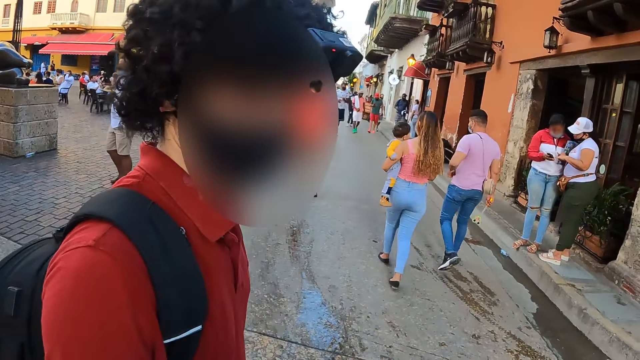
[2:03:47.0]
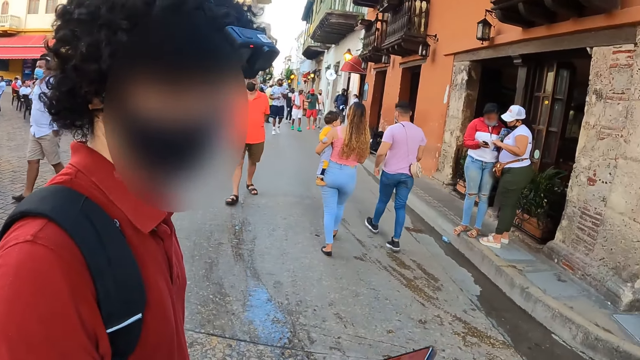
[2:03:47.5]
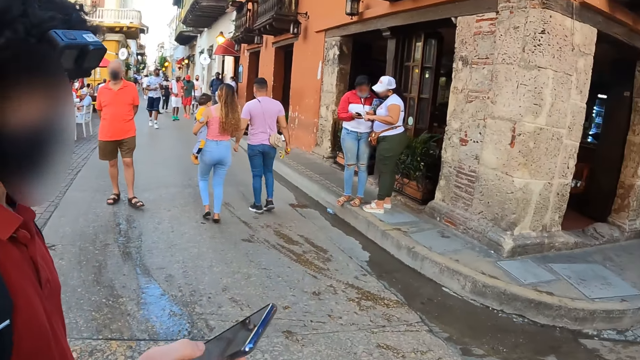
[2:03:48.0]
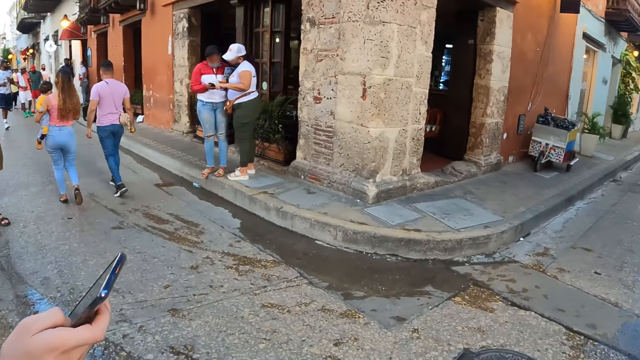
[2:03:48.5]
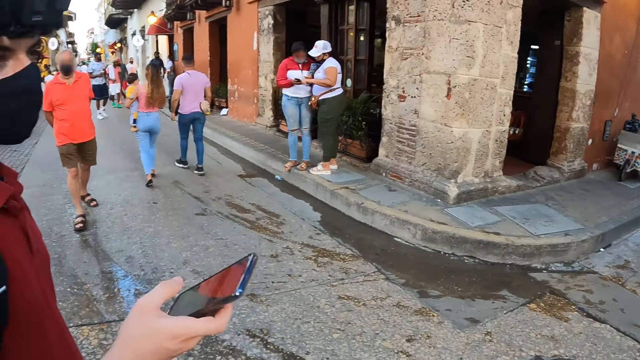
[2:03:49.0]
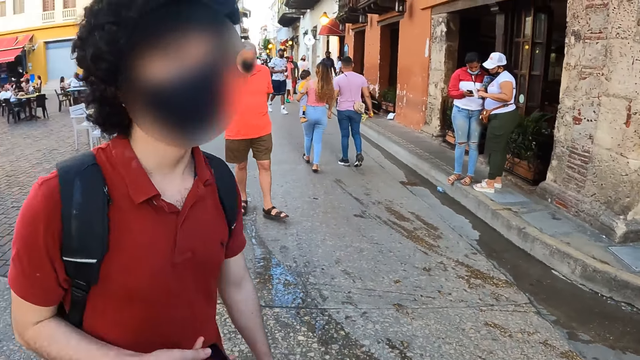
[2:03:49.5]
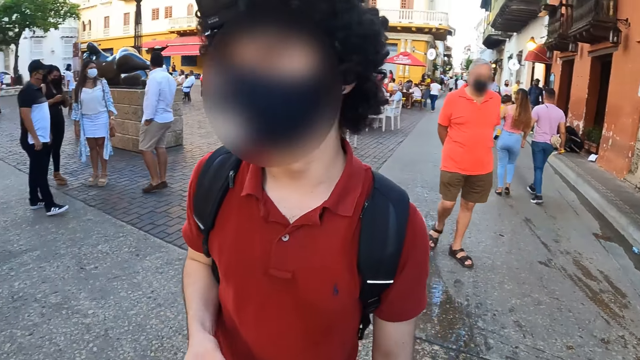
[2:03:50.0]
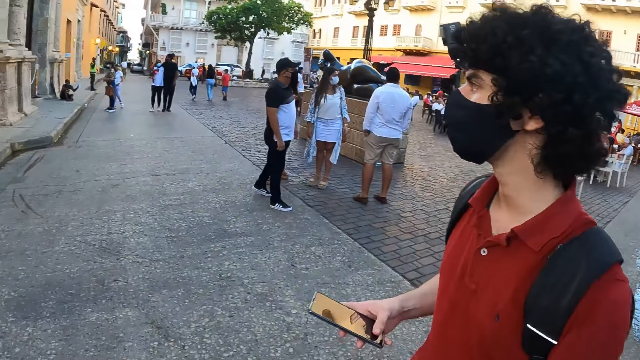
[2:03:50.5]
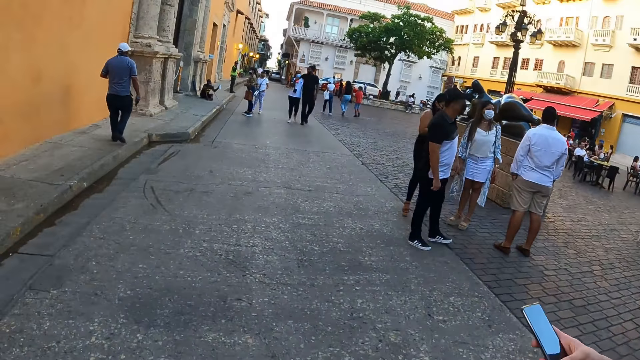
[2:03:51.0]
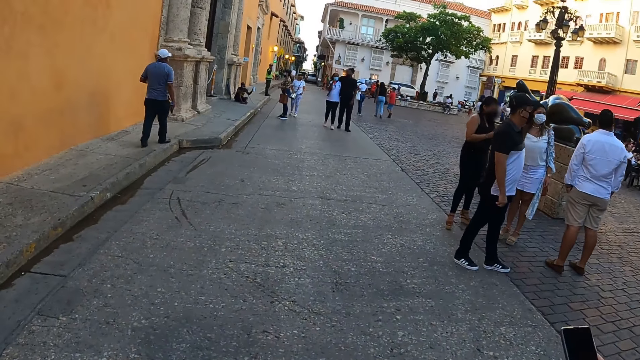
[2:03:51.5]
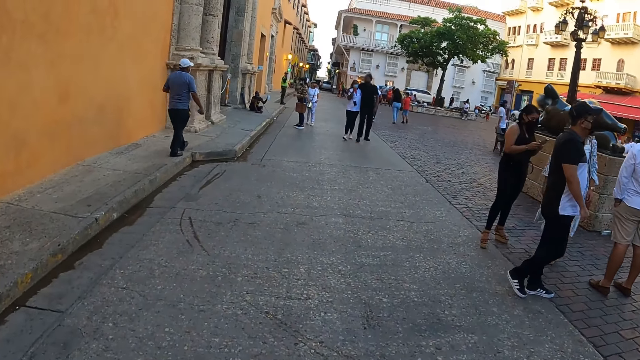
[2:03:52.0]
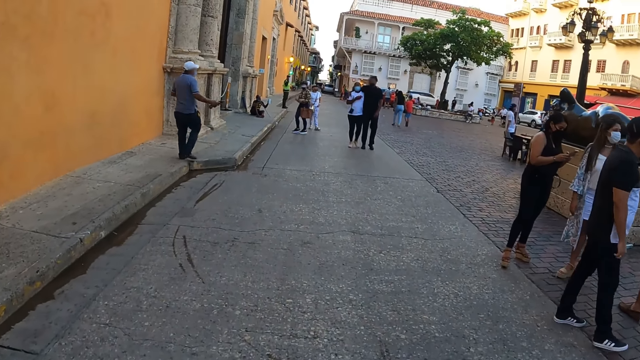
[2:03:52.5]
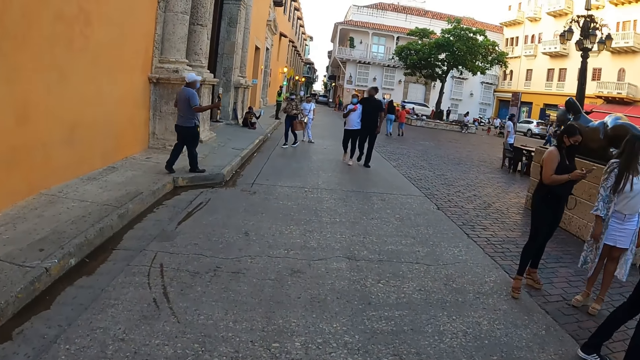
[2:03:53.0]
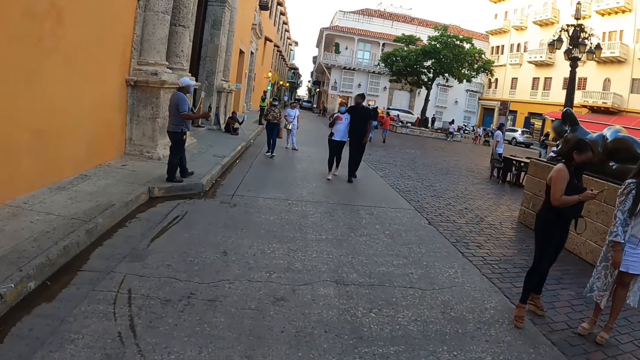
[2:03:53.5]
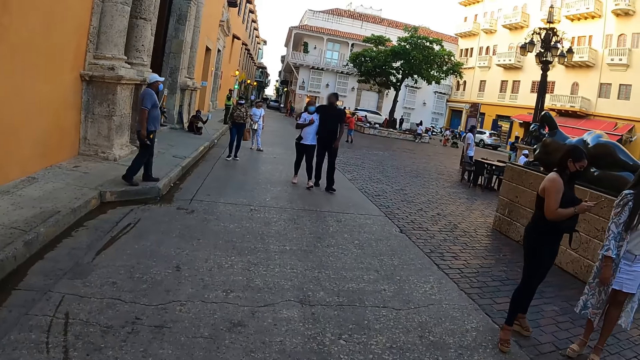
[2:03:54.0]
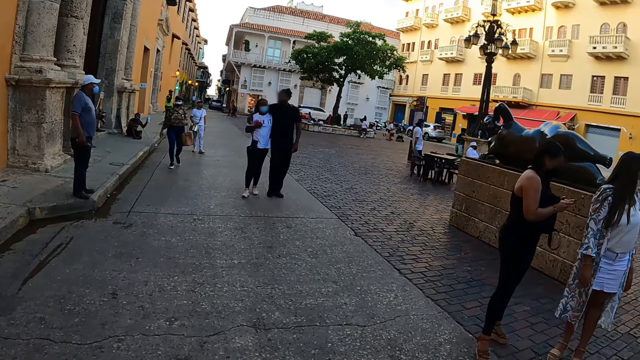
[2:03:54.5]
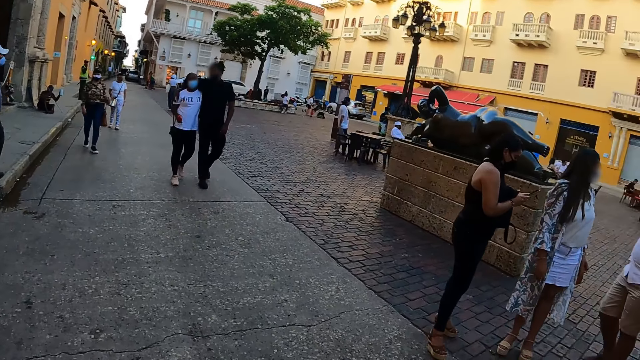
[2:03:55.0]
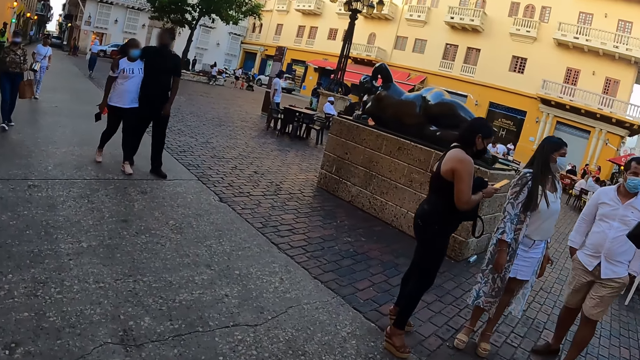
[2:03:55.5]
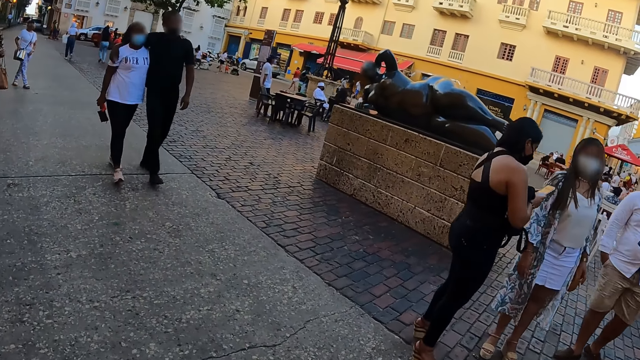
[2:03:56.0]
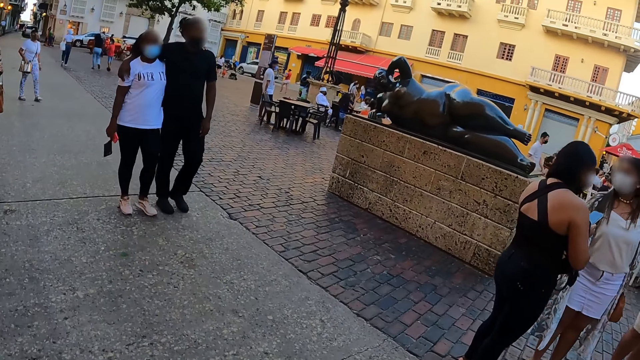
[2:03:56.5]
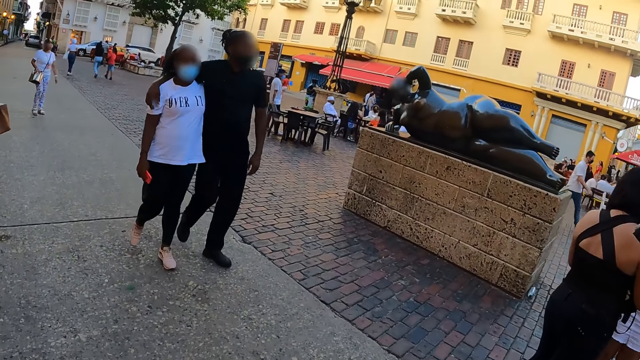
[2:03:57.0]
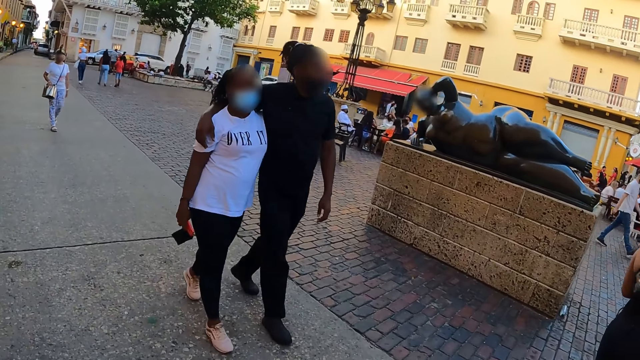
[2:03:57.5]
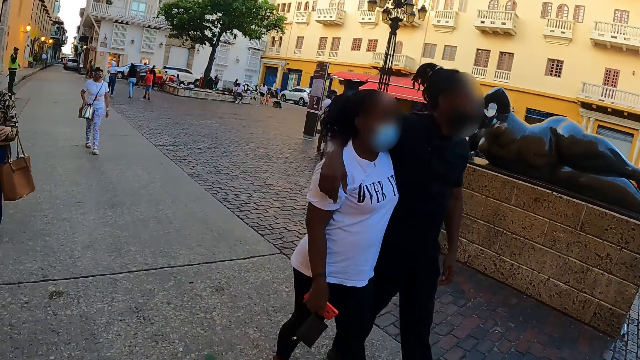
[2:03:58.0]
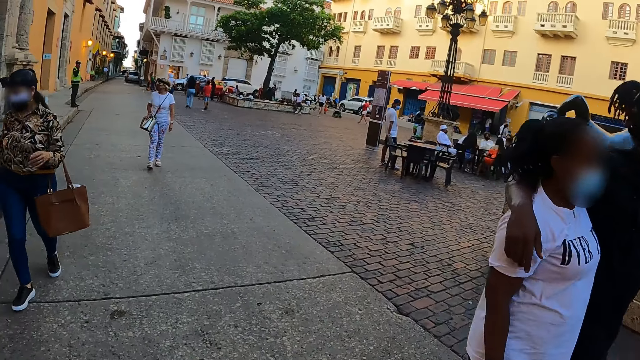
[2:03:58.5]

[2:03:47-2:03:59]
The camera wearer interacts with a girl. The camera wearer walks around. They look around the street.

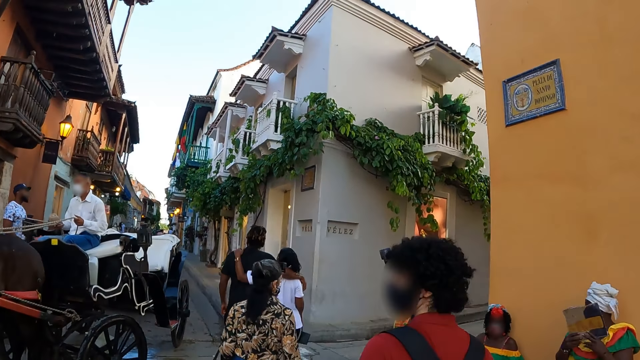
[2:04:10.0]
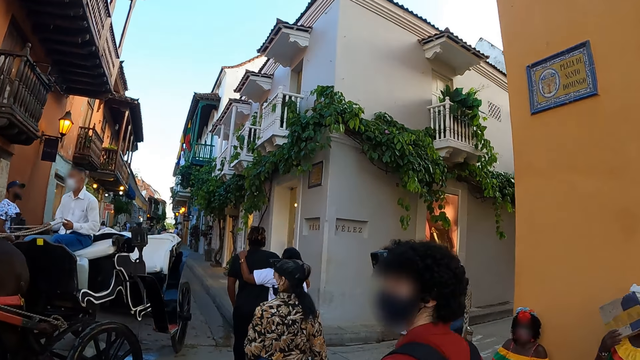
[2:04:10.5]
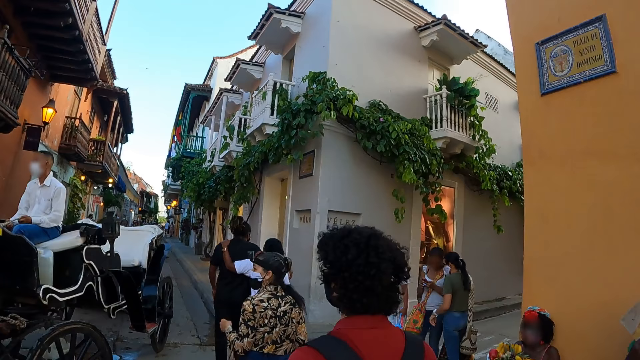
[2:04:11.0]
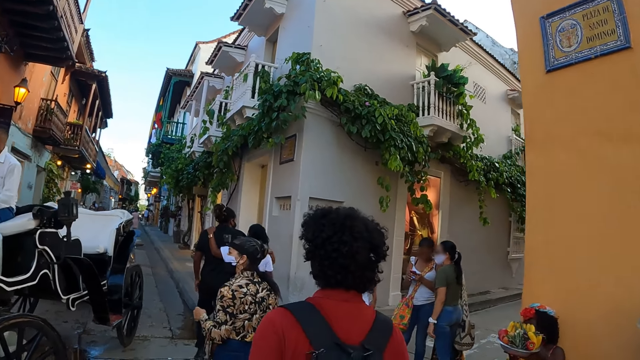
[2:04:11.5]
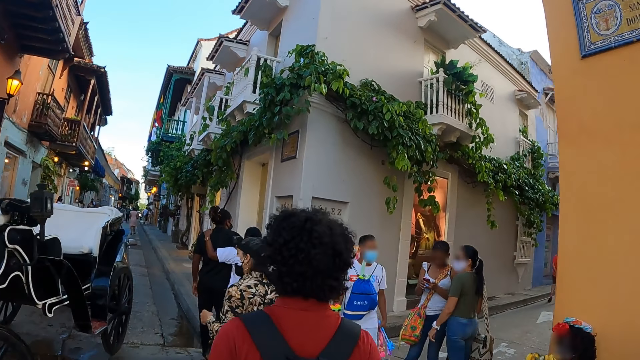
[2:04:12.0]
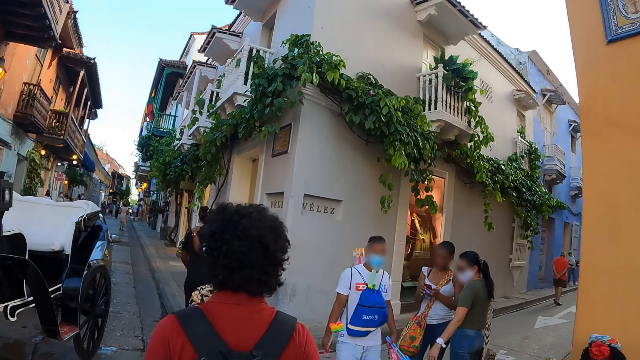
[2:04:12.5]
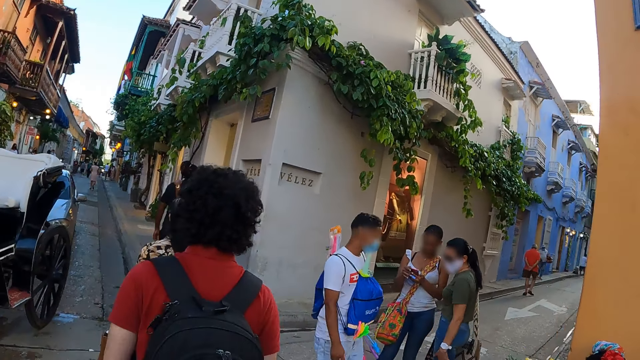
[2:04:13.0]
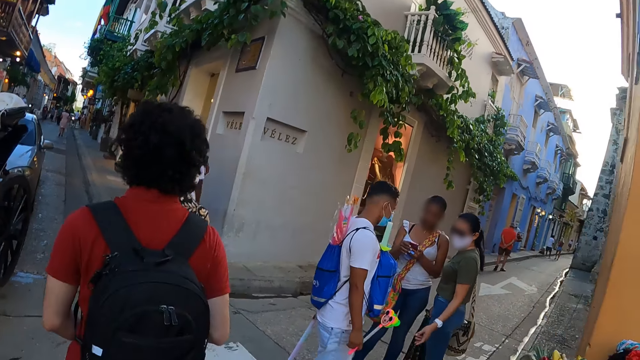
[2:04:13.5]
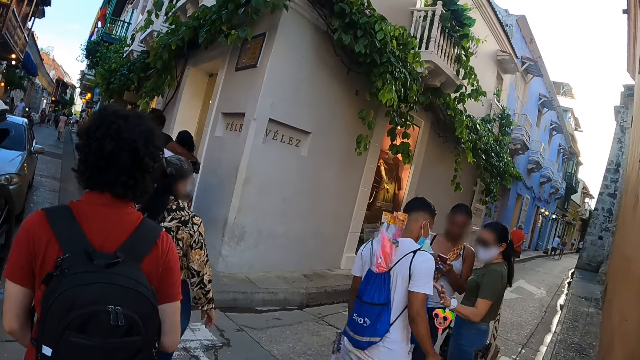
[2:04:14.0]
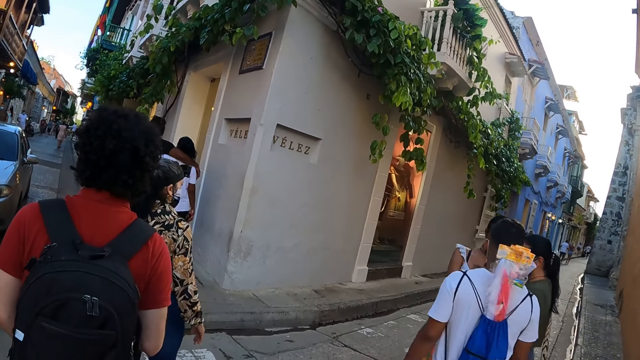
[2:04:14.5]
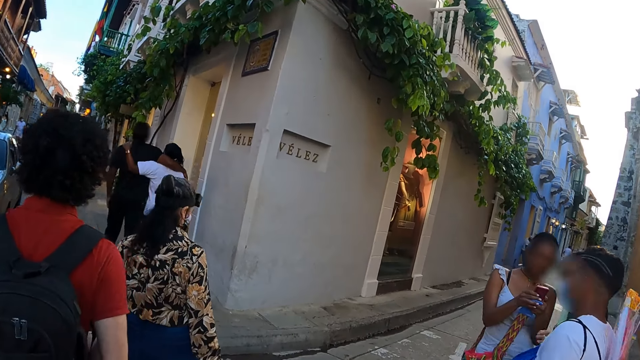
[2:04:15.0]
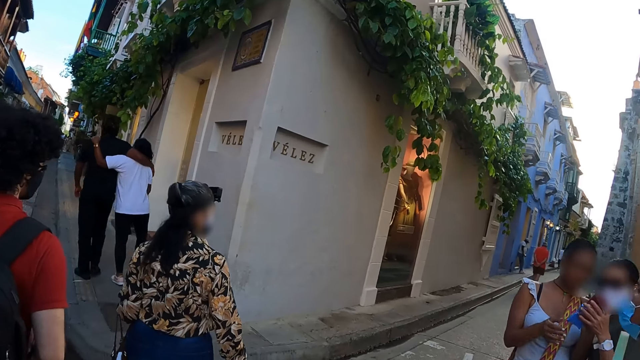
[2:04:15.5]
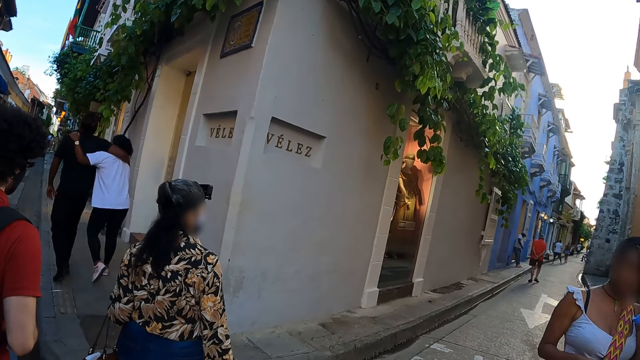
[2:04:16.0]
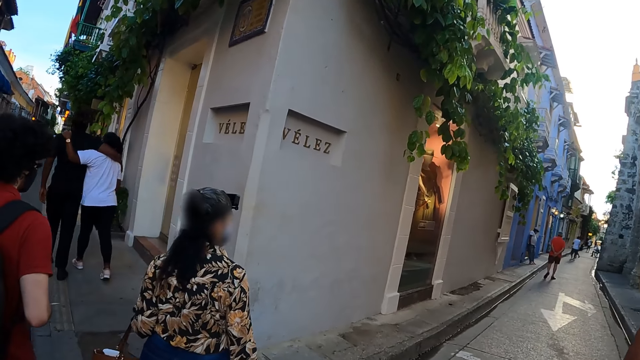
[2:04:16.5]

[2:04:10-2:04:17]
The camera wearer walks around the street.

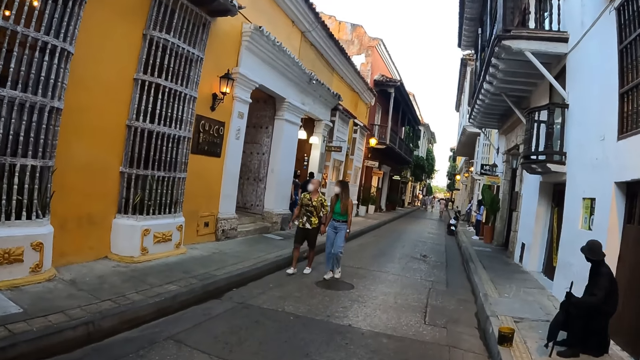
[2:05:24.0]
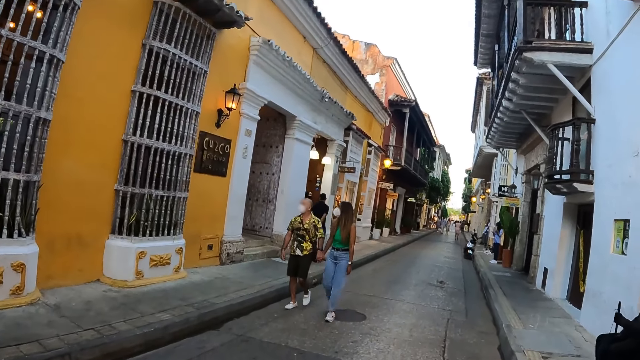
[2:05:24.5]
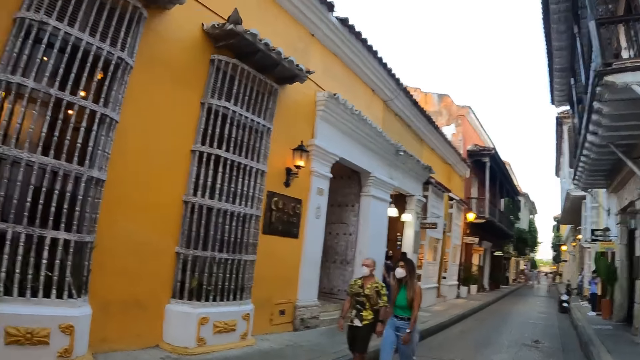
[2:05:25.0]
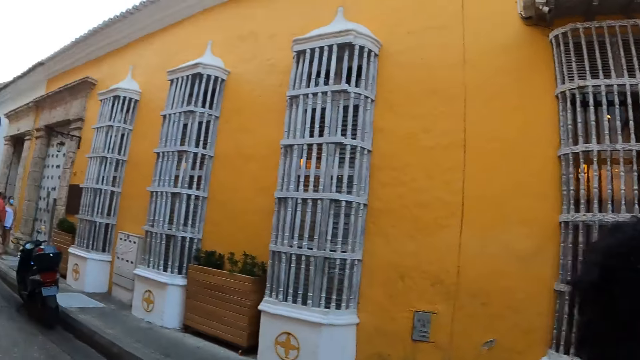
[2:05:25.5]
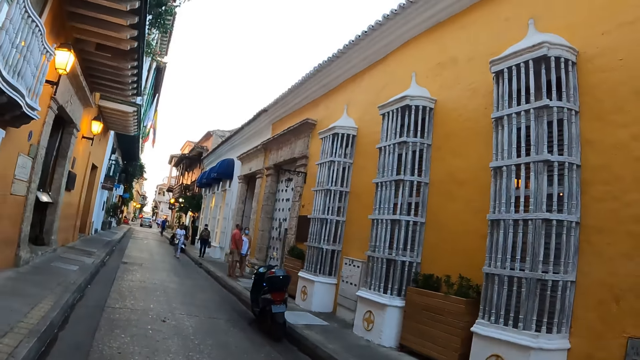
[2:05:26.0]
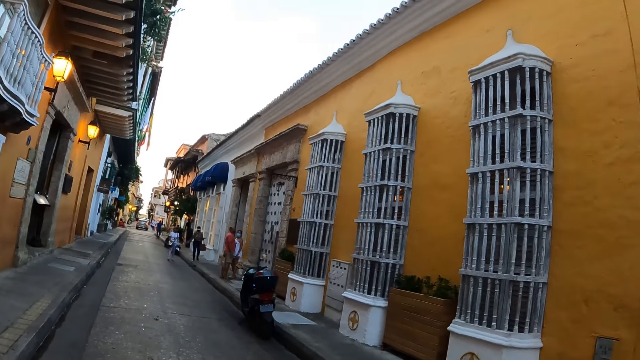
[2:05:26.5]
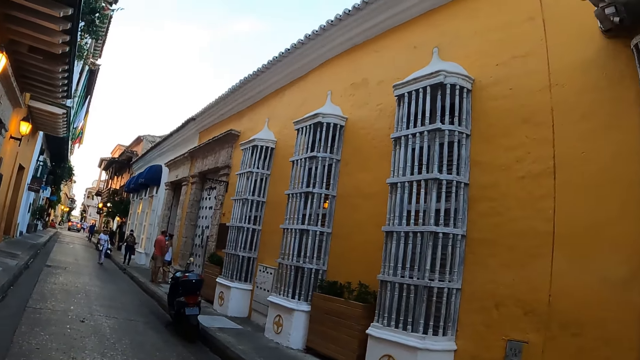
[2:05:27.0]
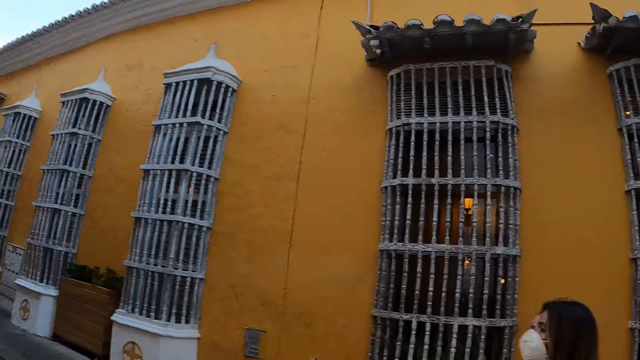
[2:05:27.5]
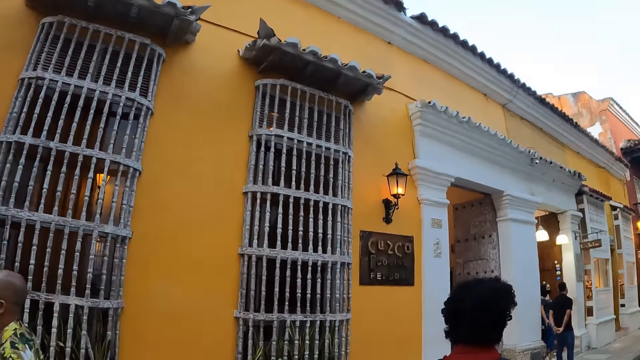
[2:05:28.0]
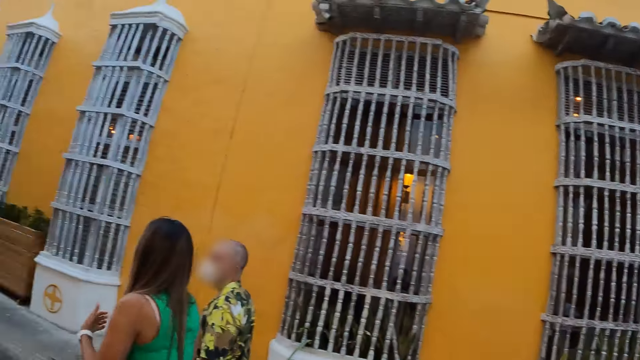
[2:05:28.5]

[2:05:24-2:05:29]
The camera wearer looks around.
